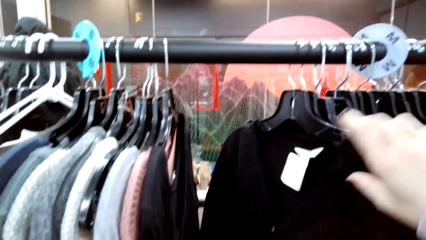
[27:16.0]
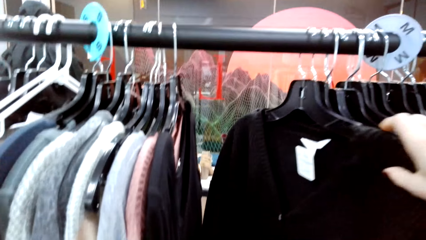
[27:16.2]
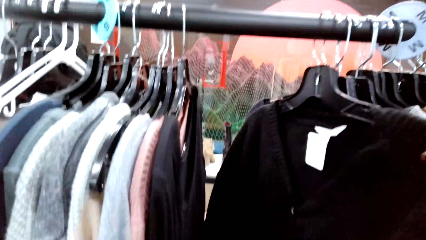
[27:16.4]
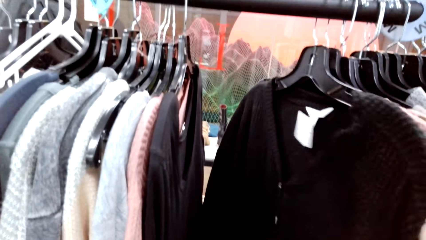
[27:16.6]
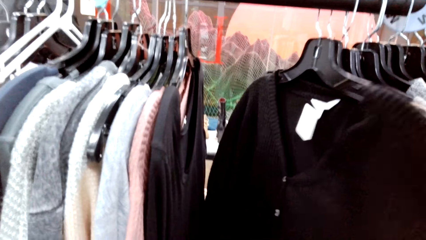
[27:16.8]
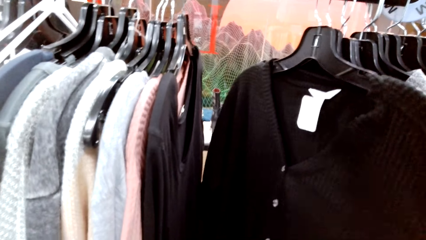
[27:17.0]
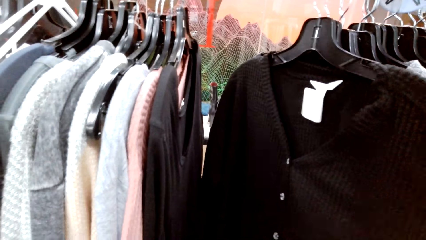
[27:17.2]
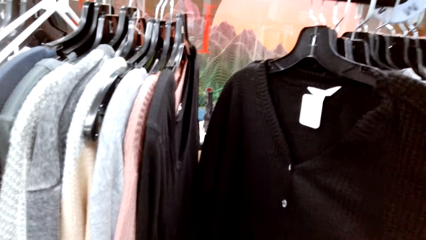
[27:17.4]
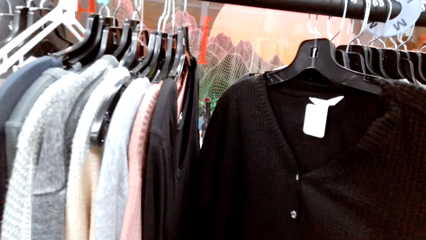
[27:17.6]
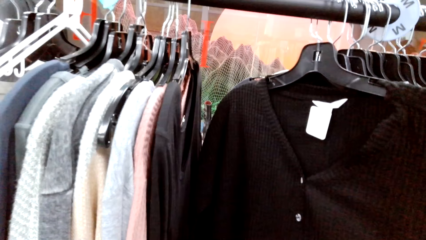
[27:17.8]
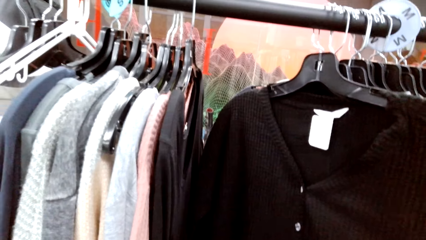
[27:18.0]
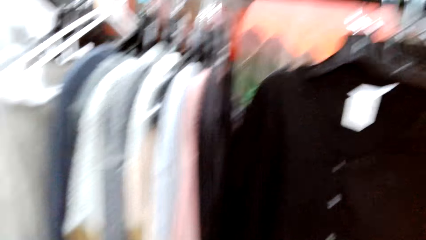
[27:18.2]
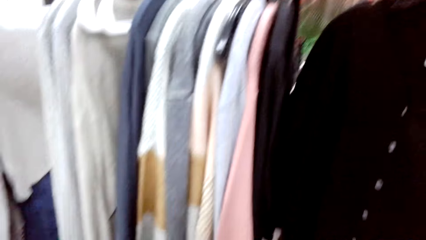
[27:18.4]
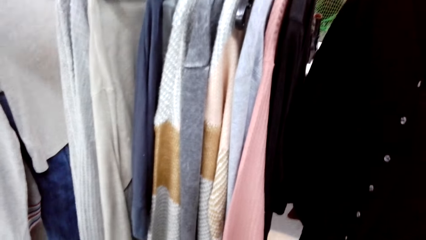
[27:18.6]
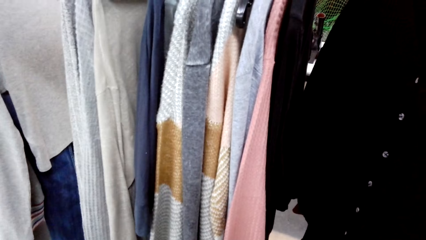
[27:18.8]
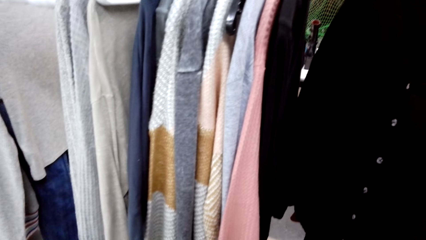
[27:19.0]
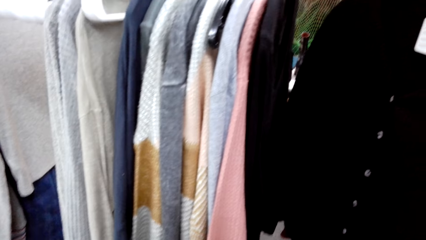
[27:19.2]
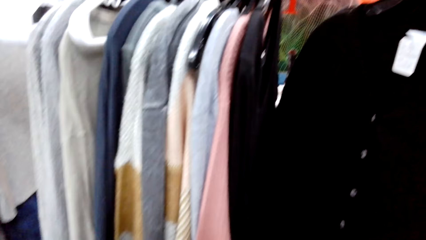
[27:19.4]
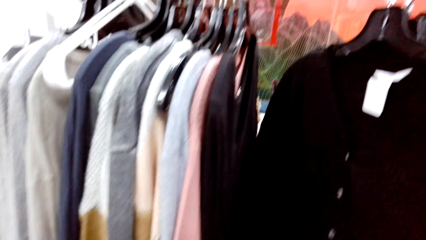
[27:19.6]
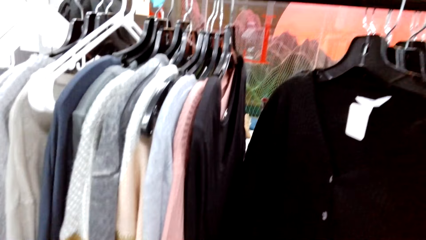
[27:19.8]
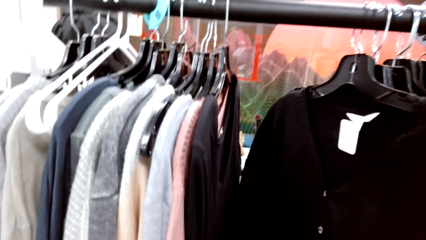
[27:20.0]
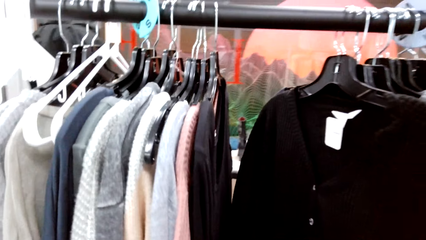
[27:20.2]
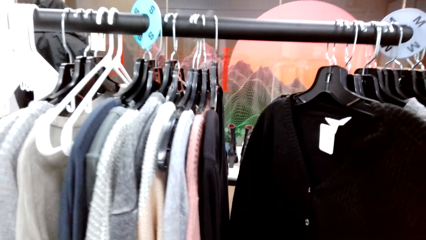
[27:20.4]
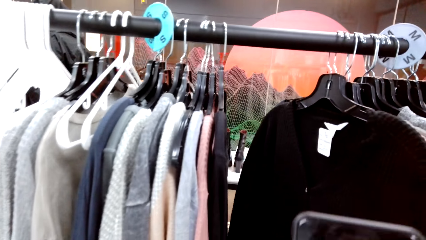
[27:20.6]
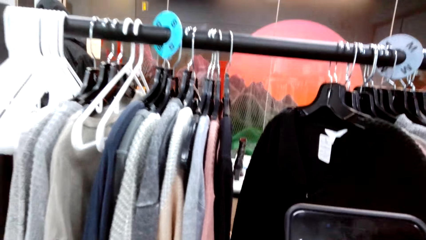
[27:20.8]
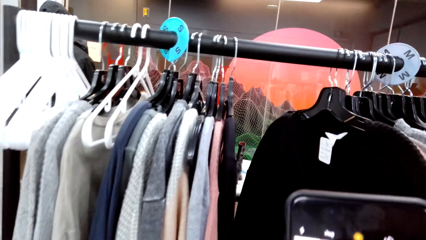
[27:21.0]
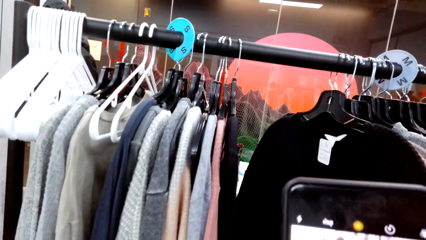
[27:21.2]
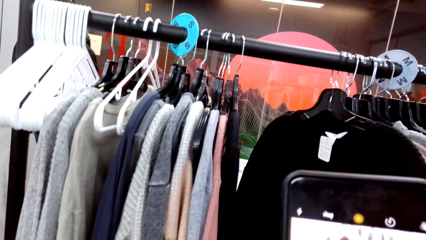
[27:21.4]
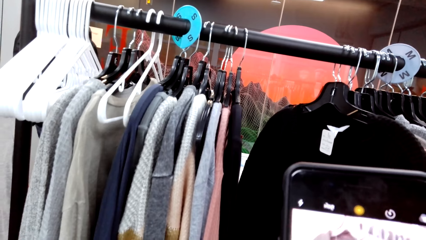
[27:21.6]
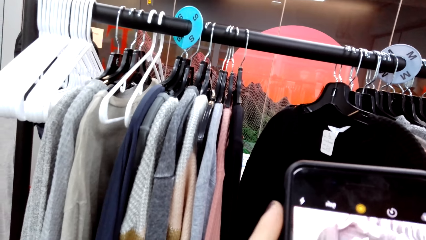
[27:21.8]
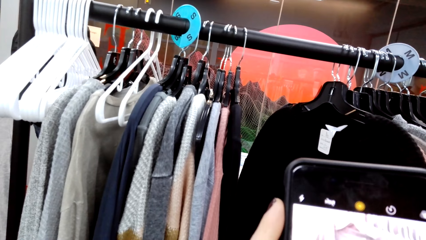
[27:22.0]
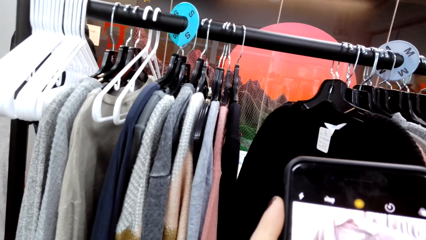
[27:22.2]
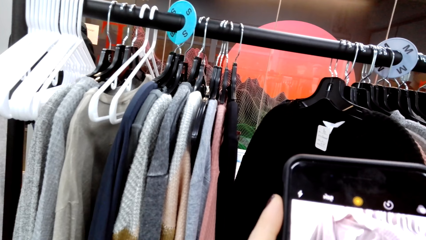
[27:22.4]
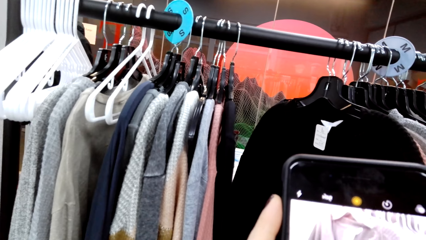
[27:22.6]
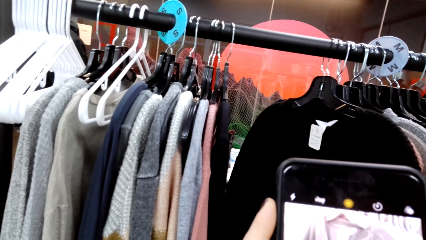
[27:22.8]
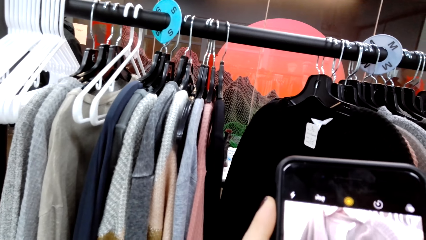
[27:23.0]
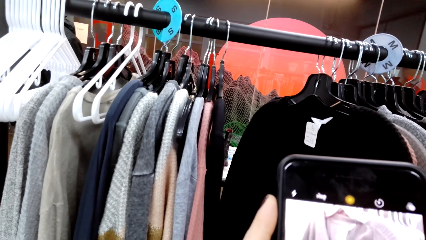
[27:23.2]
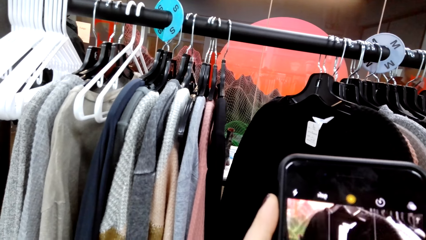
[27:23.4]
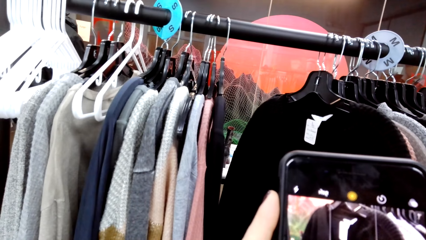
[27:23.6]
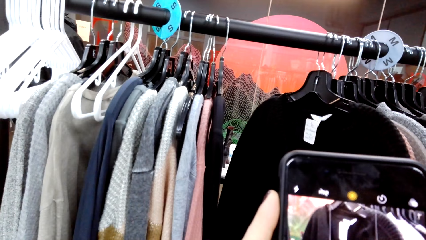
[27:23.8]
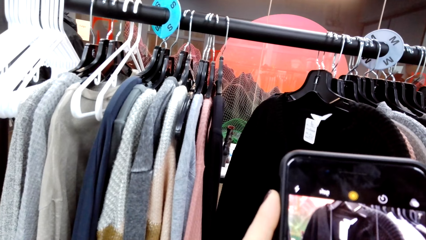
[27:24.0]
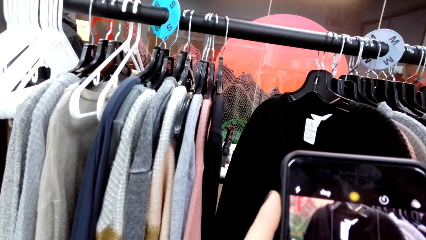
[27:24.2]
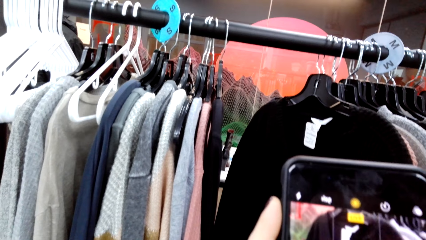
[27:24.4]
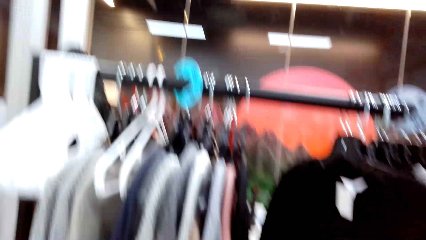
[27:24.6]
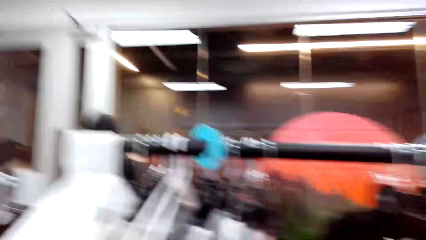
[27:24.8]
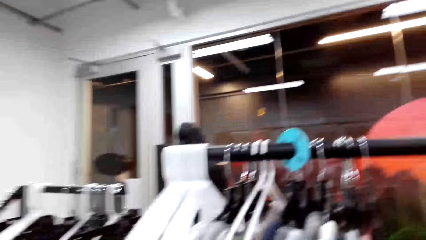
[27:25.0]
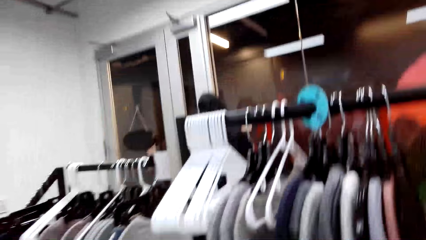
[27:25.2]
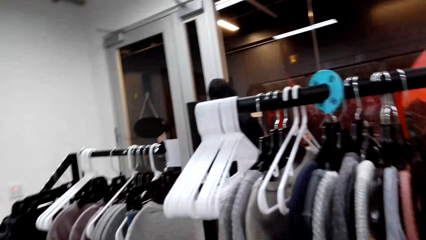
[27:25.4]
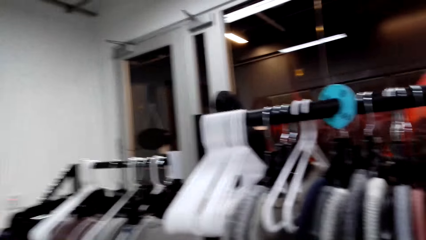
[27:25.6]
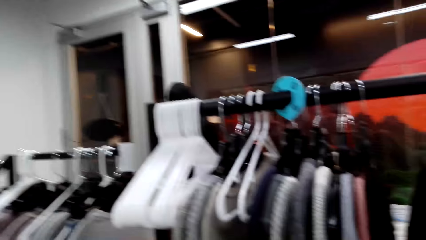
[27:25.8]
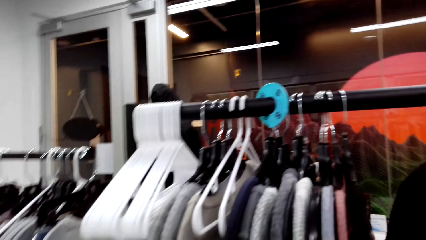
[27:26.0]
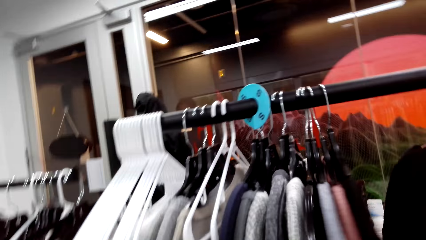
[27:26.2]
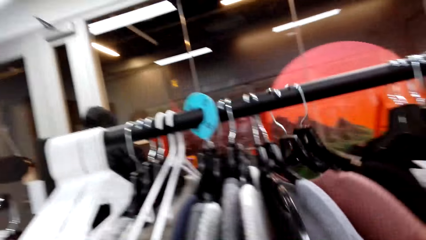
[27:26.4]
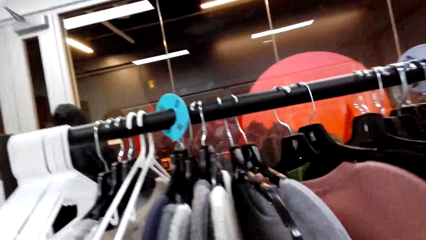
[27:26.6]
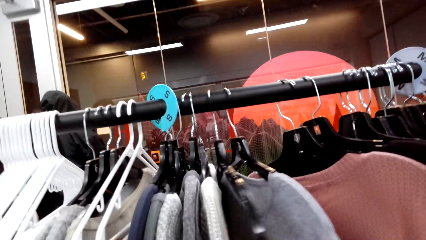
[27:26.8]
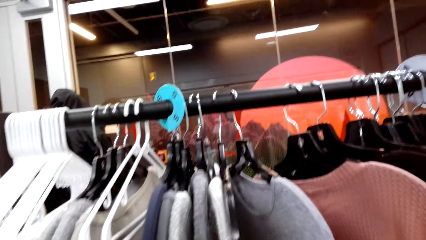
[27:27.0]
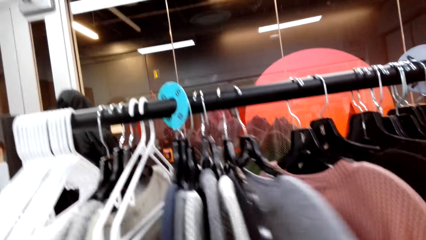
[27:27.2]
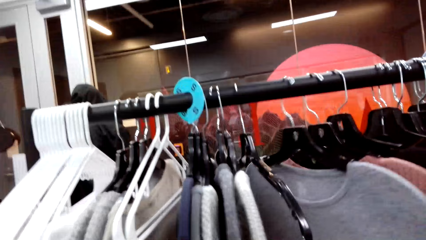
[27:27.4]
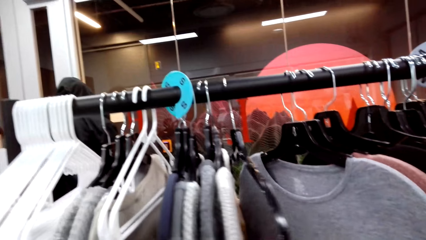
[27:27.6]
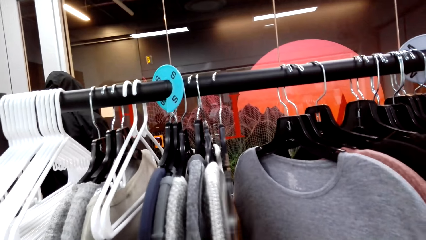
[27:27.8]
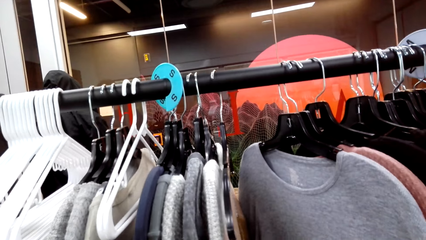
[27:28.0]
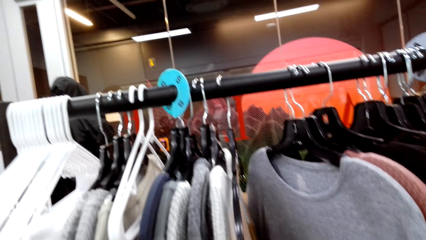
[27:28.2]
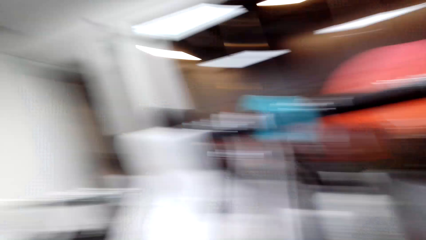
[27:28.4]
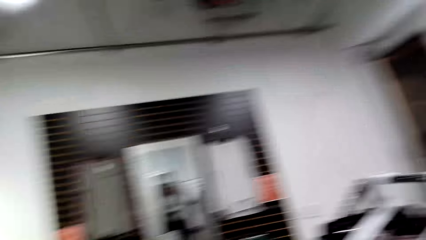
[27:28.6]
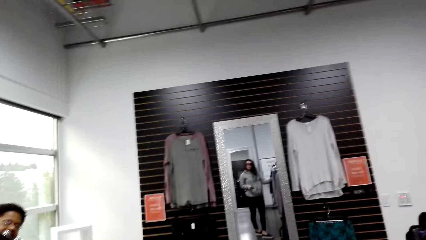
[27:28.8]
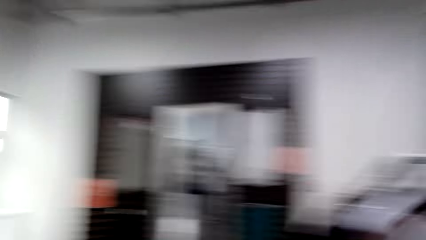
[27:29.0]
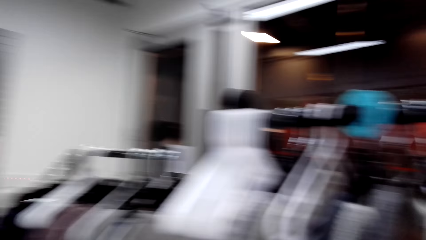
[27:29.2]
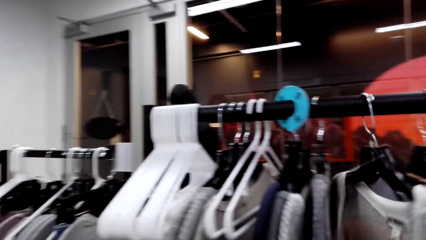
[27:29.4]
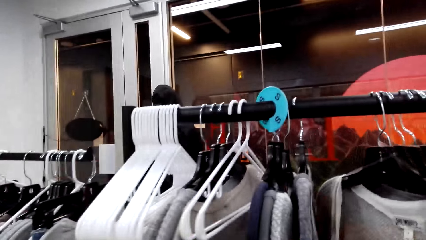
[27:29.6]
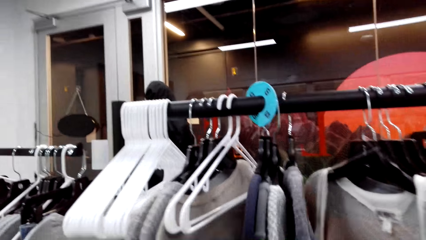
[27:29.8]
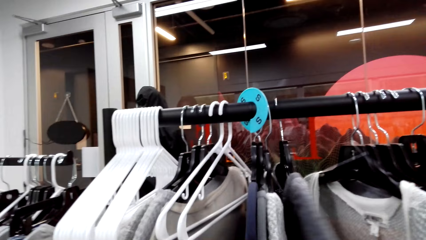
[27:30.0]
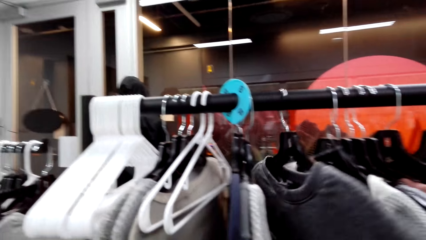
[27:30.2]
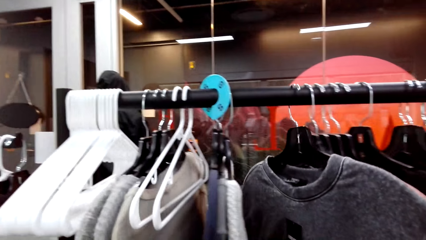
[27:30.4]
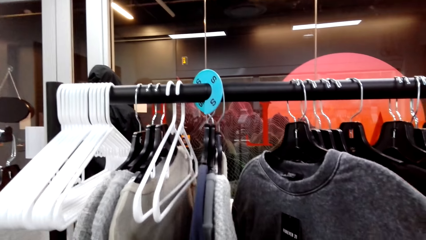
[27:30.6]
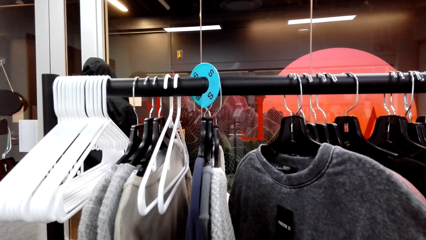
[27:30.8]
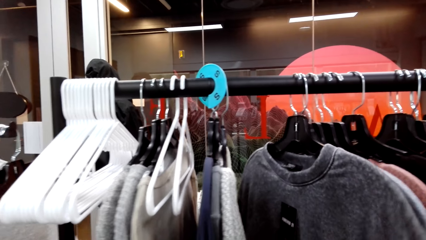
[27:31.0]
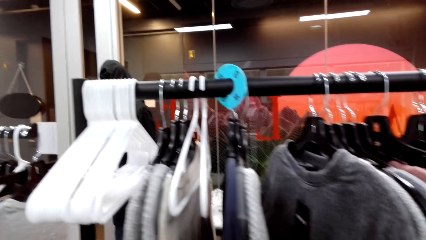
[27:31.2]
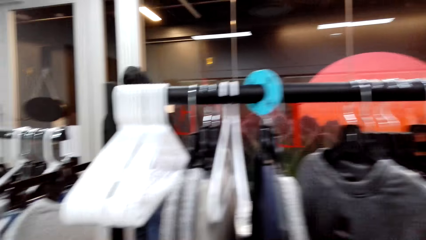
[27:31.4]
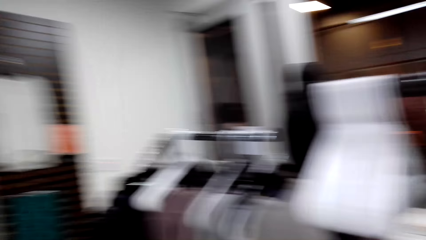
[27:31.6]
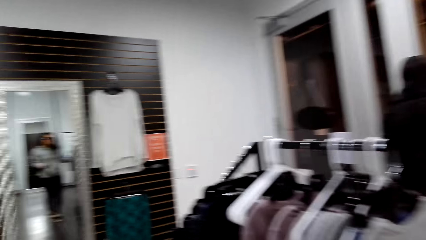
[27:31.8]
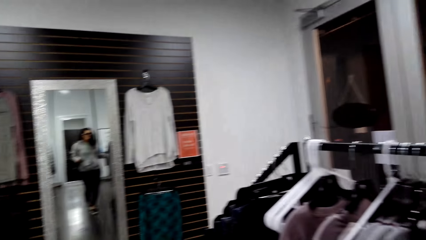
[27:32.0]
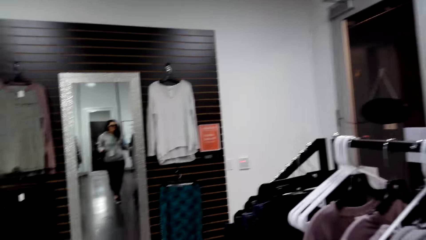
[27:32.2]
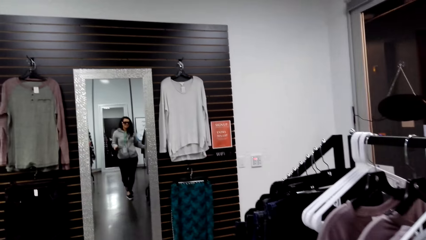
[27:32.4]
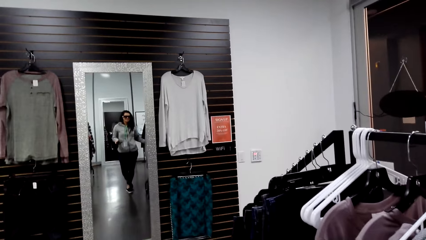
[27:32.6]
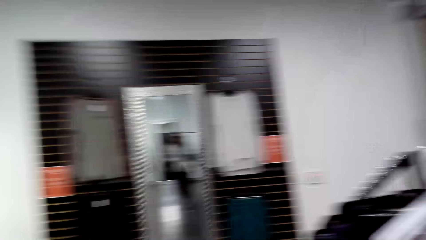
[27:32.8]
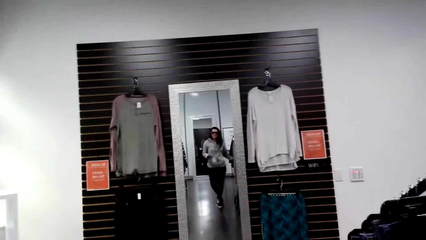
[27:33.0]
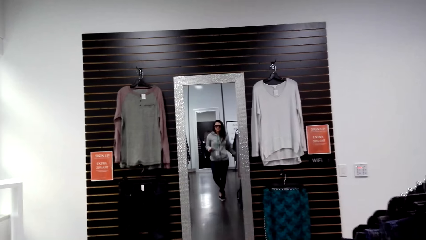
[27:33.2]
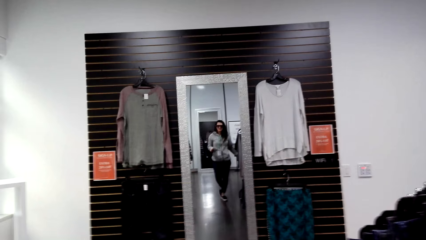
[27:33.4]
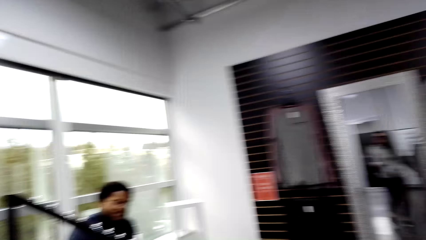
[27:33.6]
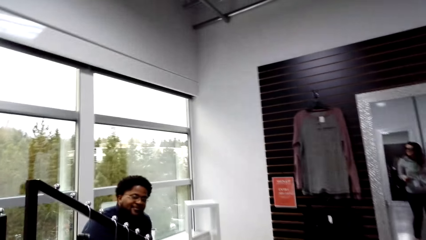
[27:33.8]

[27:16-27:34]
The camera wearer interacts with someone. They operate the phone, and look around. They move the clothes on the cloth rack. They interact with the person. They look at some clothes. They look in the mirror.
